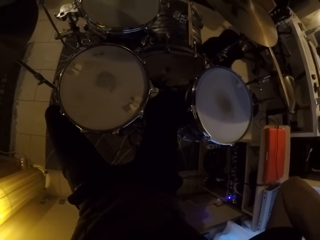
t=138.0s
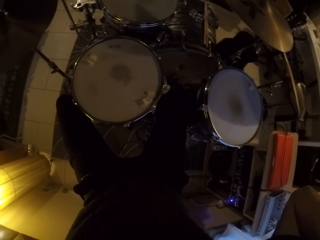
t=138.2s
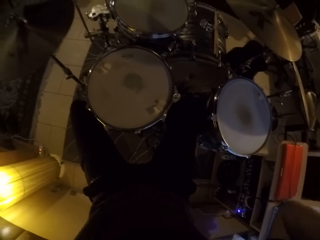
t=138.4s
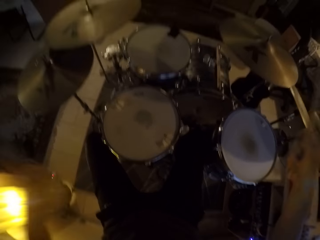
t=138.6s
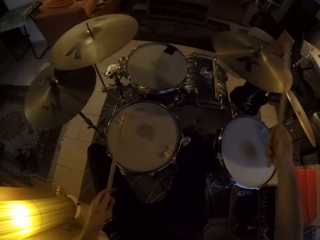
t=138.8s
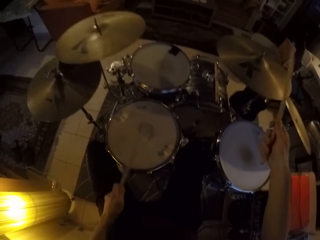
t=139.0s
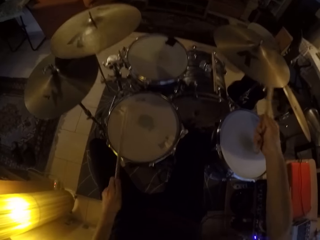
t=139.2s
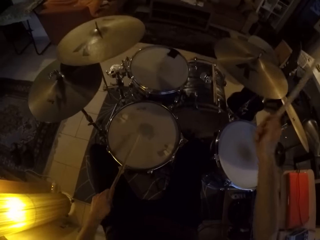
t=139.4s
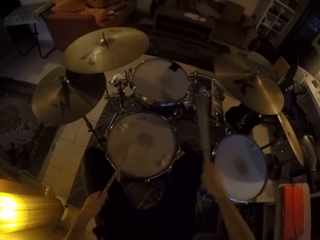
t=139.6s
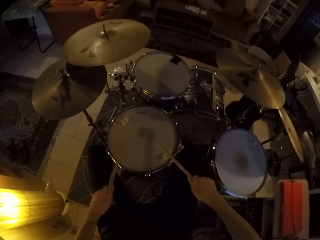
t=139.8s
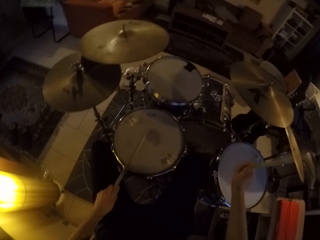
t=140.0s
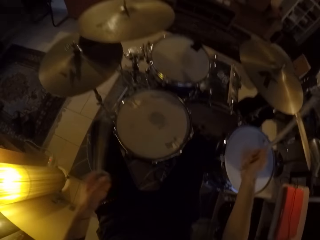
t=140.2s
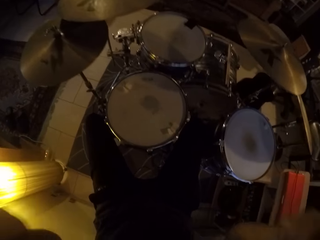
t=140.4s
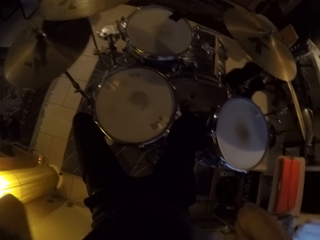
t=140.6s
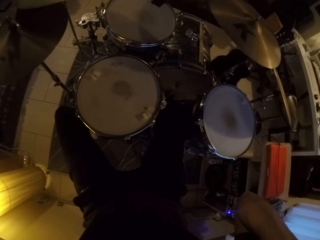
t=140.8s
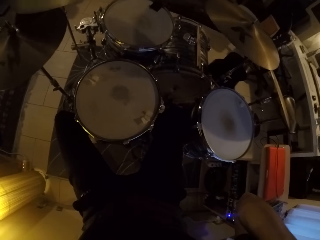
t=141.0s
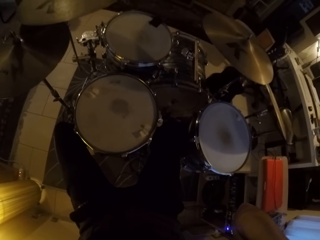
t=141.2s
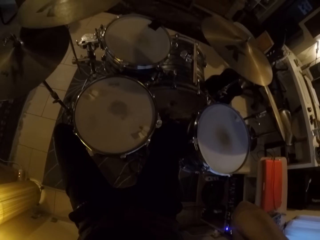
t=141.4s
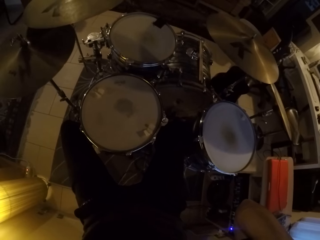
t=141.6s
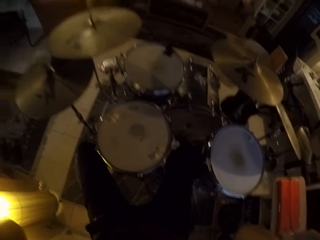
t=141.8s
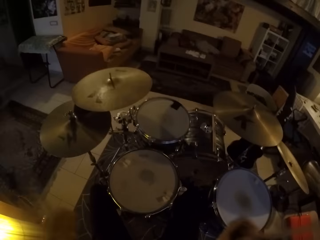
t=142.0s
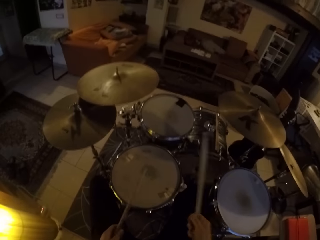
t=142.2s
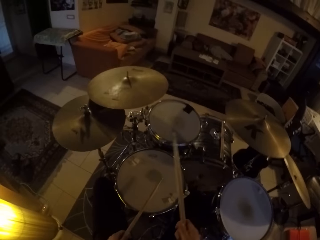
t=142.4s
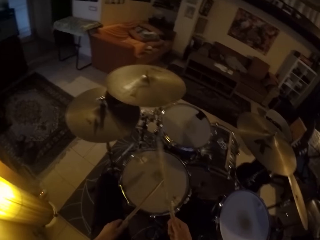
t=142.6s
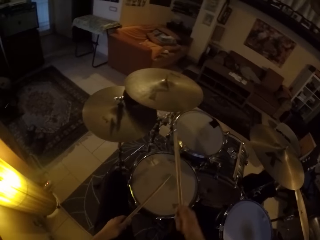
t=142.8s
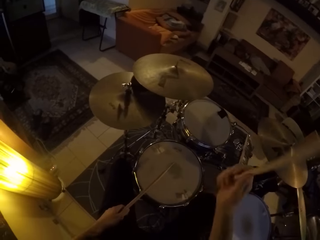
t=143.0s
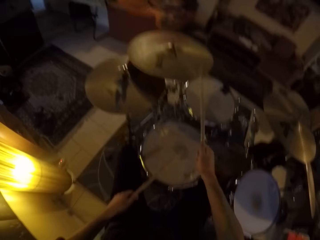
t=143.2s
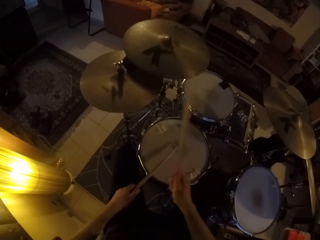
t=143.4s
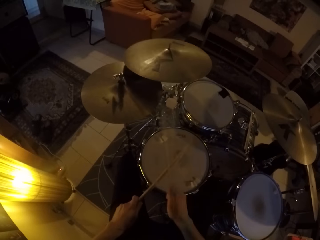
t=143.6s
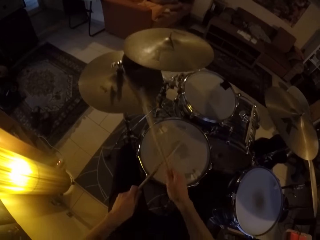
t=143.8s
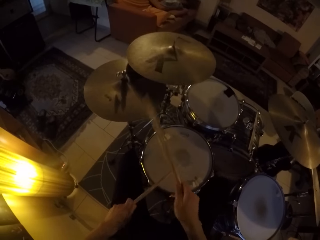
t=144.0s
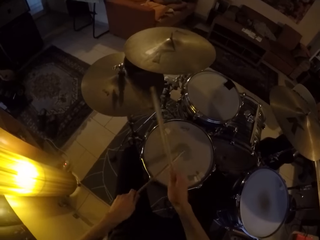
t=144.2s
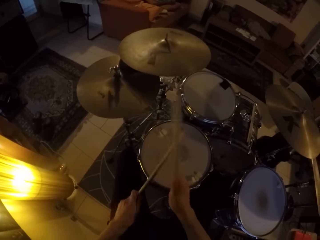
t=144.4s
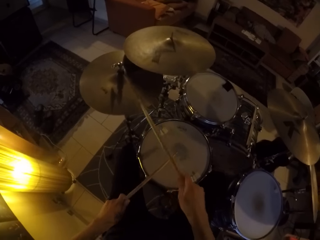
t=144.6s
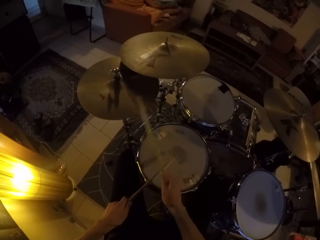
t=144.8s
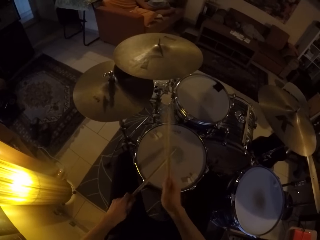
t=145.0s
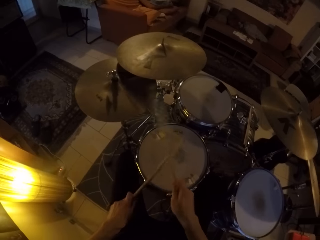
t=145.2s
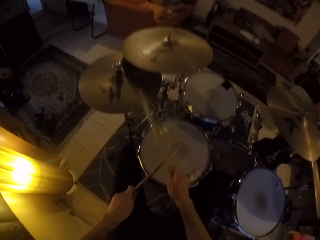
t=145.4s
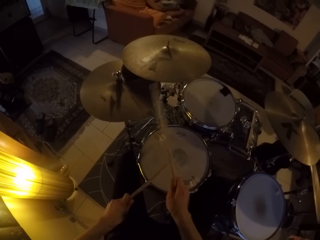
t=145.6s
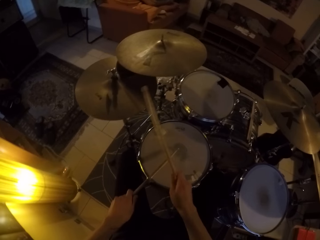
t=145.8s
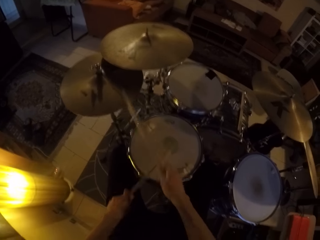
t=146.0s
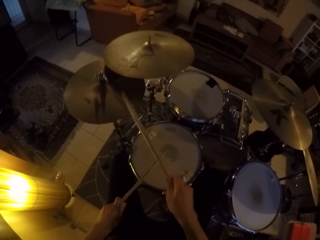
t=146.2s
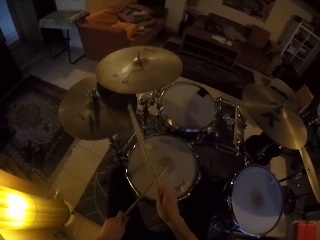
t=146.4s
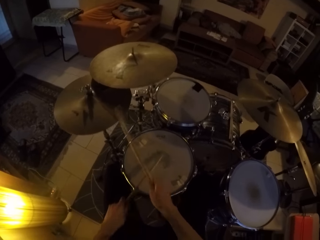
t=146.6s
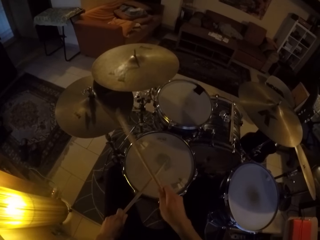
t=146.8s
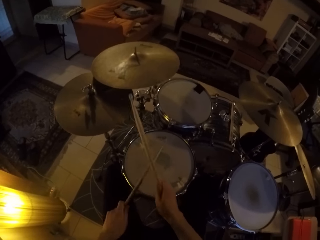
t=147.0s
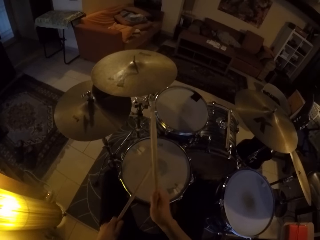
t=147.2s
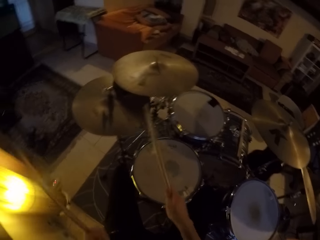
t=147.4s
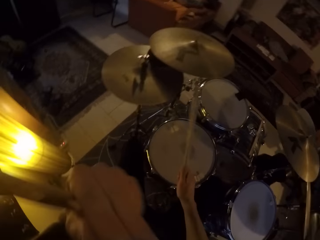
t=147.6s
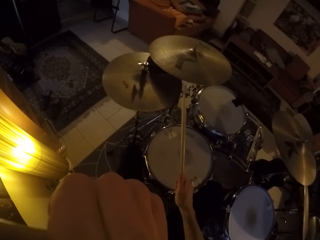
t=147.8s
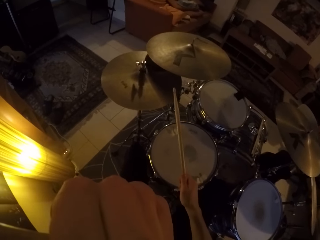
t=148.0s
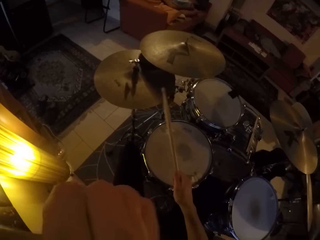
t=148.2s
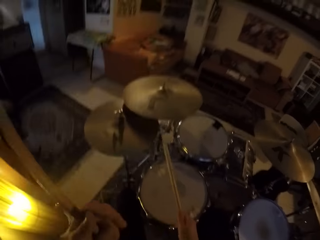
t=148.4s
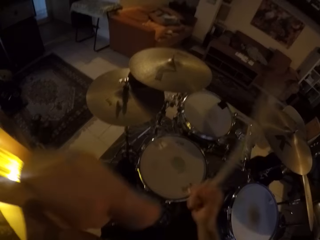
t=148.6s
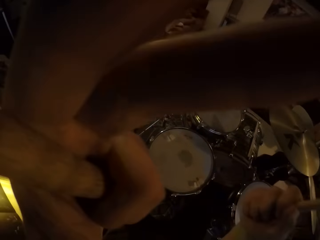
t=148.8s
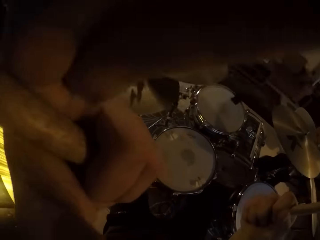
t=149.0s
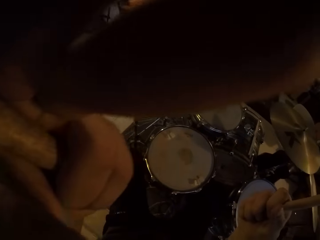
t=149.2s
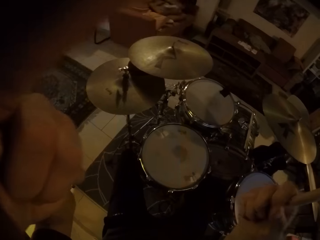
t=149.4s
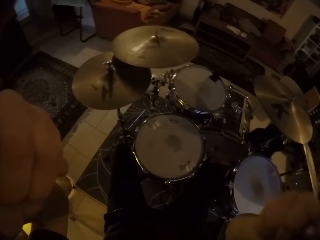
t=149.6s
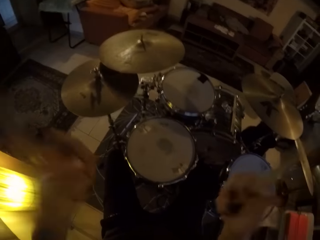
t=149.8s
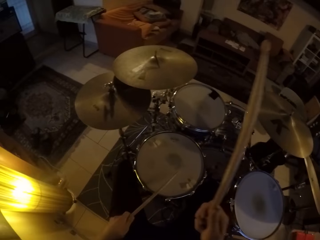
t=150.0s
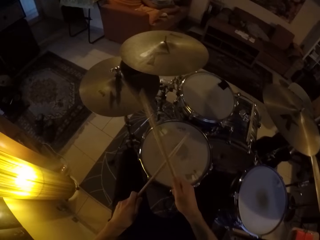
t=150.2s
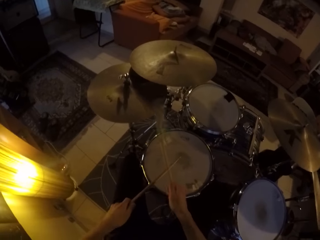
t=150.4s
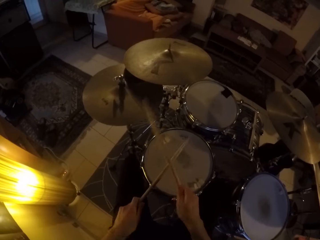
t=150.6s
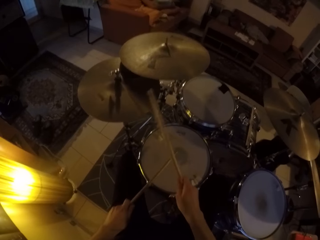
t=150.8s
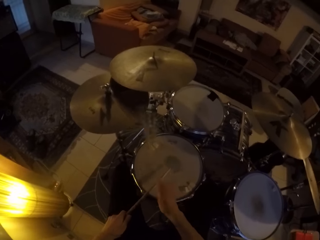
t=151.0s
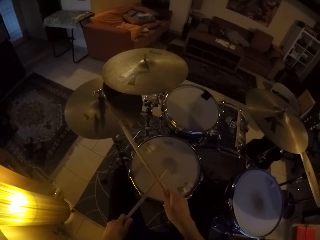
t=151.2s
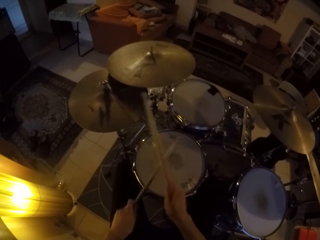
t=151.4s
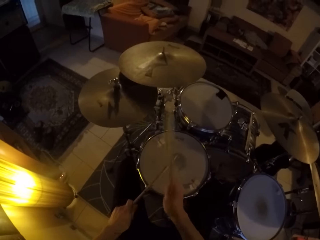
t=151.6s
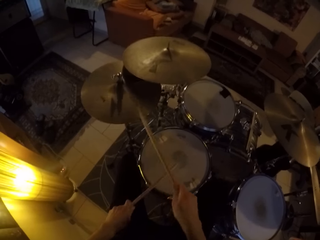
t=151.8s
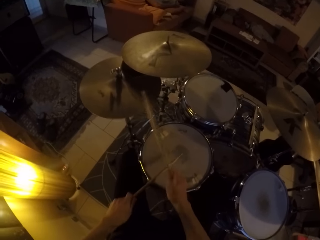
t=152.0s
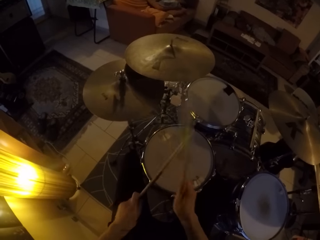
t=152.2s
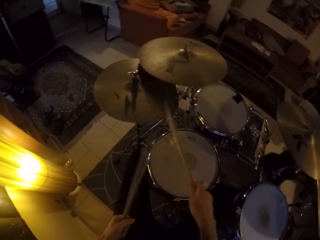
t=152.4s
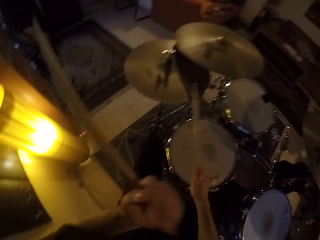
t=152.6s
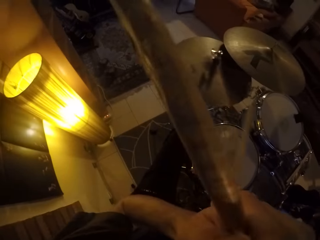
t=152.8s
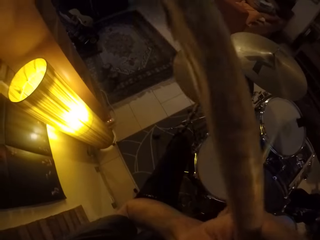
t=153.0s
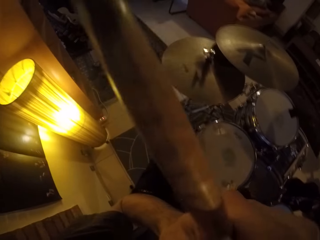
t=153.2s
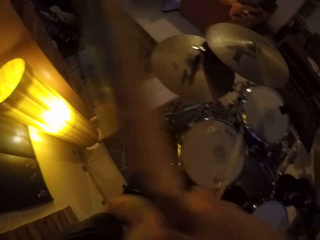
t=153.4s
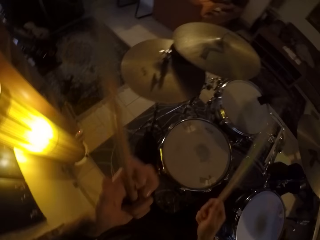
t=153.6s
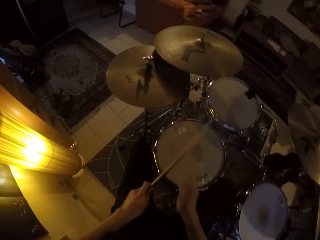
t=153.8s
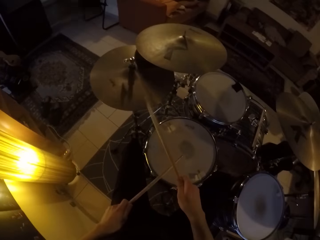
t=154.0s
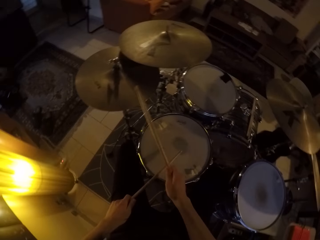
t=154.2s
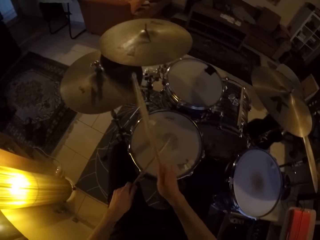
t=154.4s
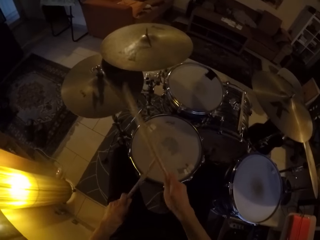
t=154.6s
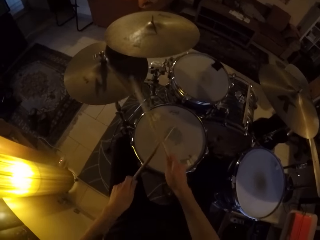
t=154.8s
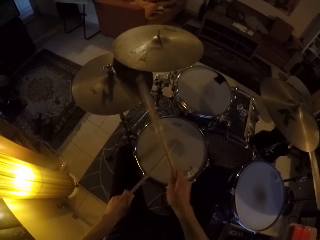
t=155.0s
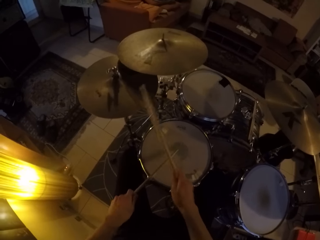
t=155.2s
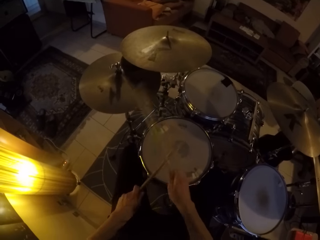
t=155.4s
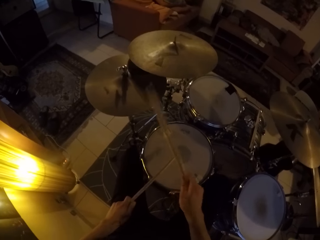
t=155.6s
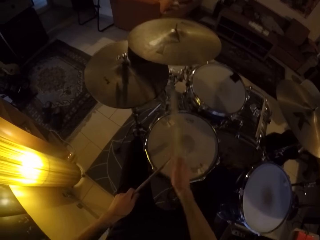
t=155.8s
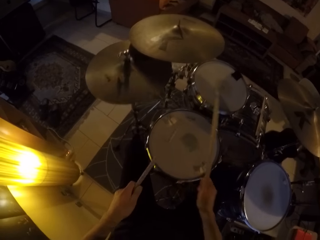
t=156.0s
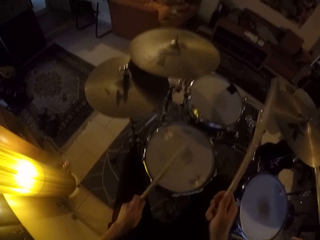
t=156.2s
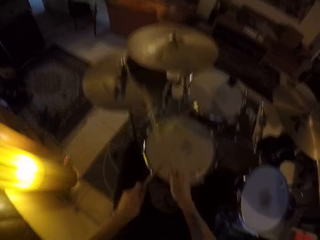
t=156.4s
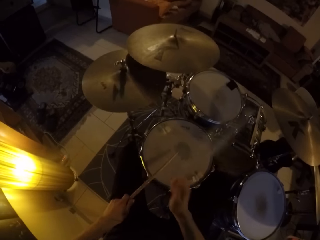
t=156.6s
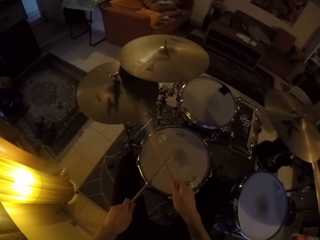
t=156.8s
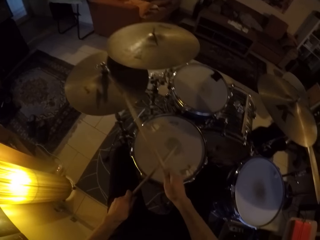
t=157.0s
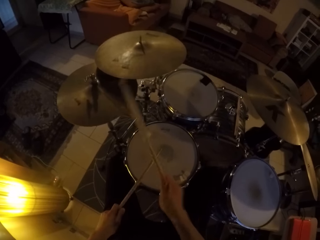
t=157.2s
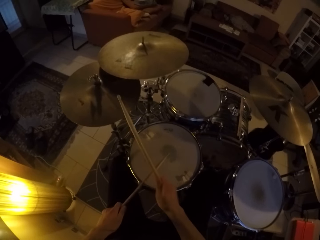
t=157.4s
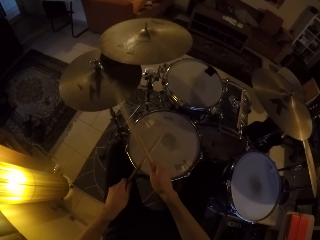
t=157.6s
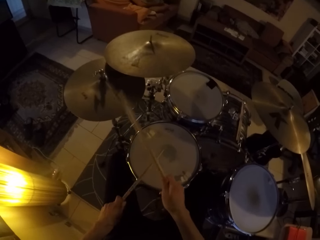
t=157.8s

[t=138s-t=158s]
The camera wearer plays the drum set with the drumsticks in his hands. He adjusts the camera with his hands. He plays the drums with the drumsticks with his hands. He touches his face with his left hand. He plays the drum set with the drumsticks in his hands. He touches his face with his left hand.

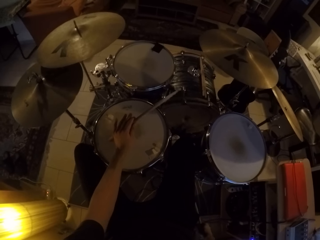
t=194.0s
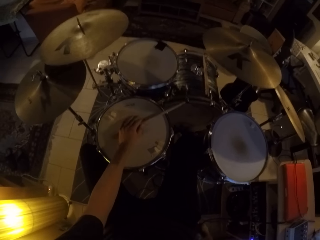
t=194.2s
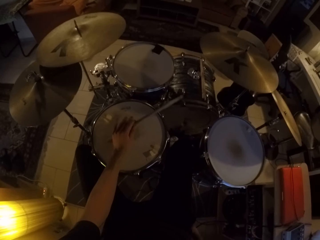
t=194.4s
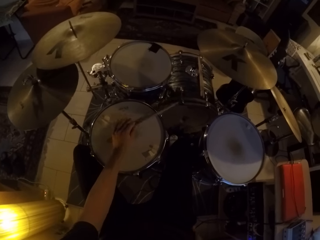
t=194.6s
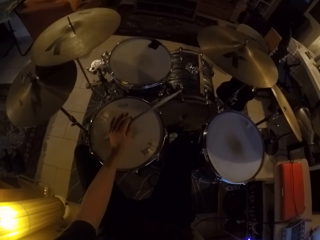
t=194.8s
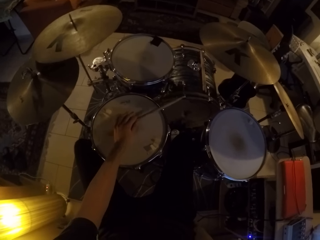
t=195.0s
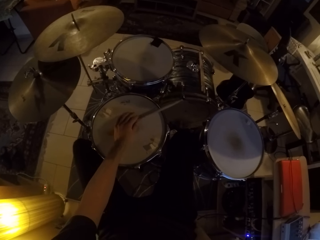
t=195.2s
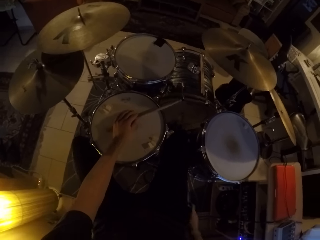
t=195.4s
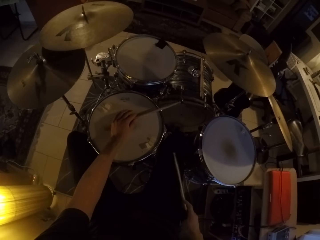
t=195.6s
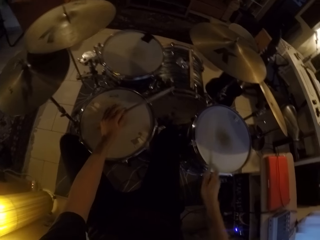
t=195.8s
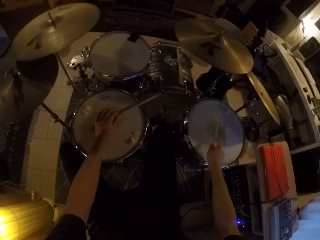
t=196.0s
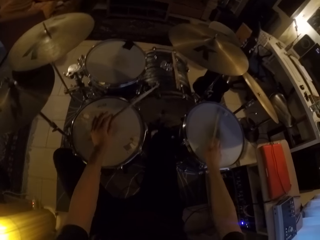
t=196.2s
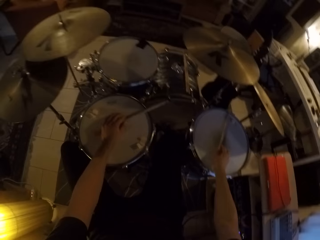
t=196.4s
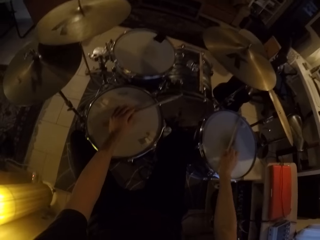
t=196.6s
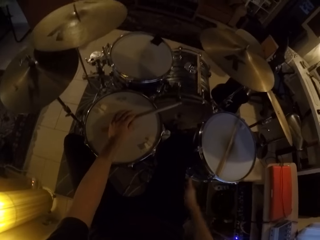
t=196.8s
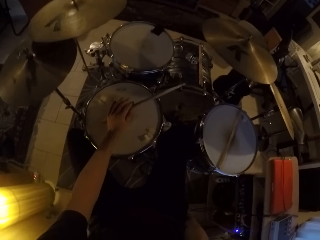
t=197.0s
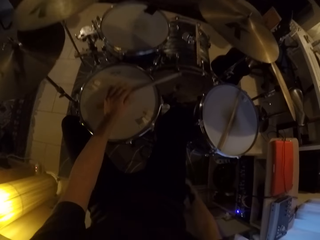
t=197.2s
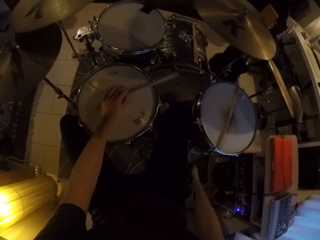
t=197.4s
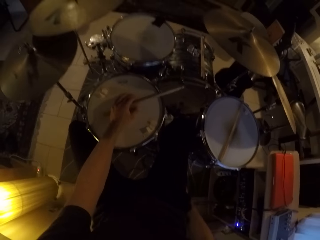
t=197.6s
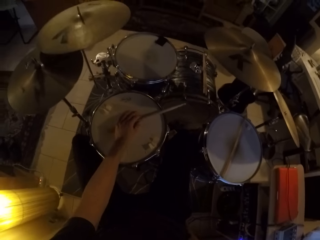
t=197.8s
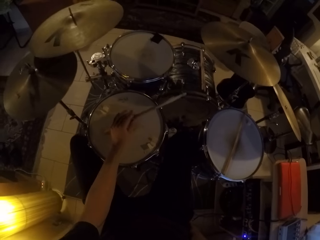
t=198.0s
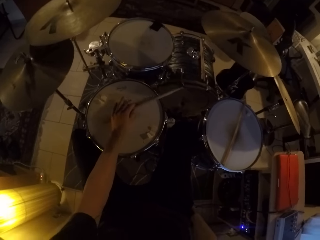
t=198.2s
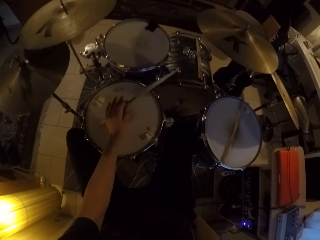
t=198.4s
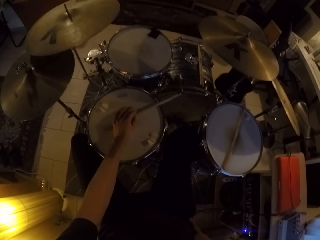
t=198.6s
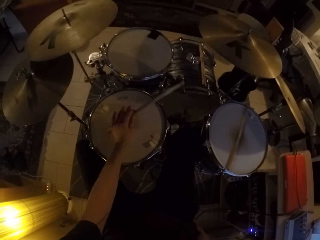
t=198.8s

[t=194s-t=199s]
The camera wearer places the drumstick in his right hand on the drum. He plays the drum with a drumstick with his left hand.
